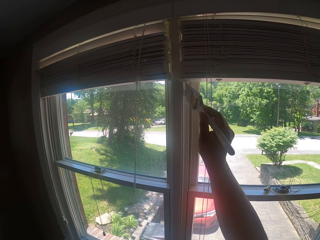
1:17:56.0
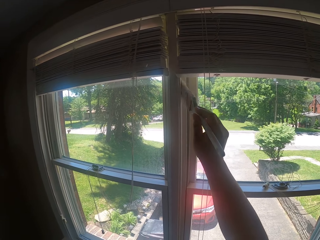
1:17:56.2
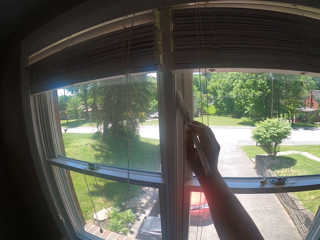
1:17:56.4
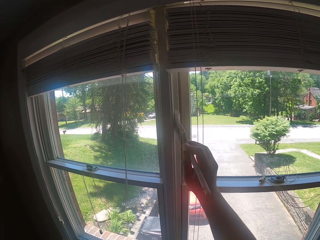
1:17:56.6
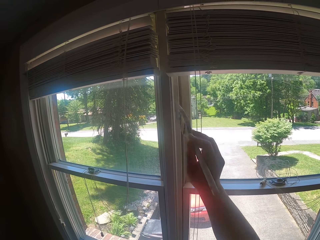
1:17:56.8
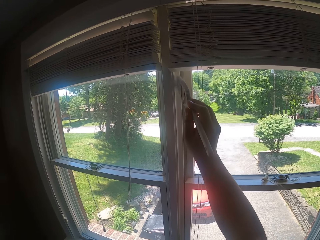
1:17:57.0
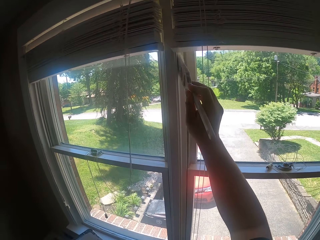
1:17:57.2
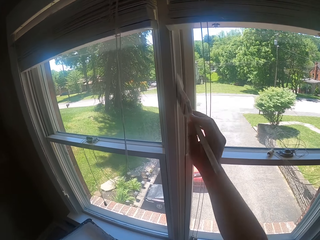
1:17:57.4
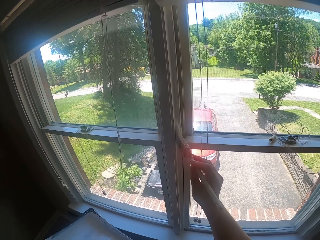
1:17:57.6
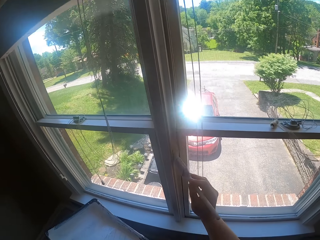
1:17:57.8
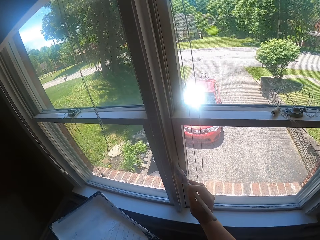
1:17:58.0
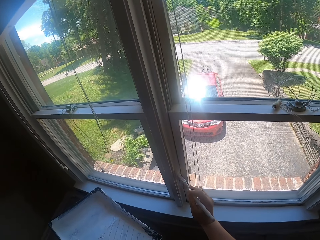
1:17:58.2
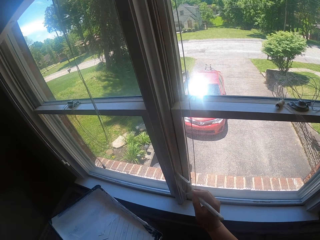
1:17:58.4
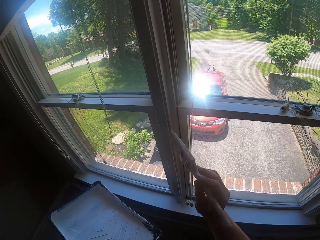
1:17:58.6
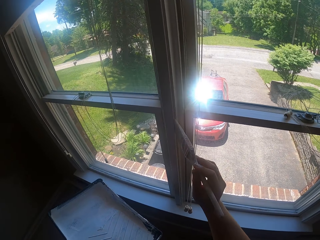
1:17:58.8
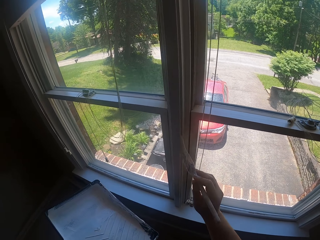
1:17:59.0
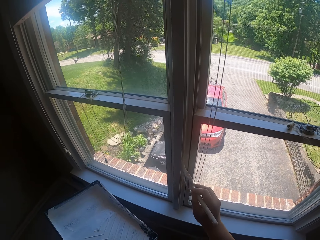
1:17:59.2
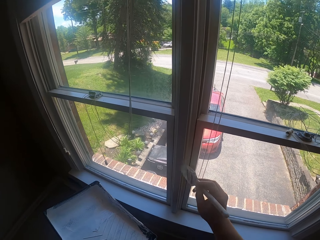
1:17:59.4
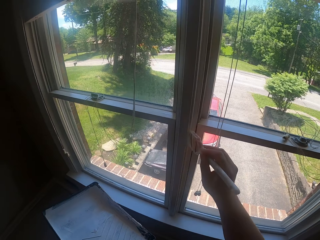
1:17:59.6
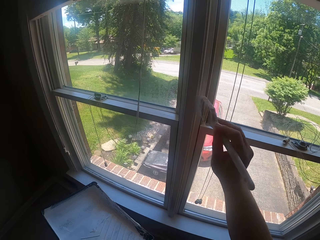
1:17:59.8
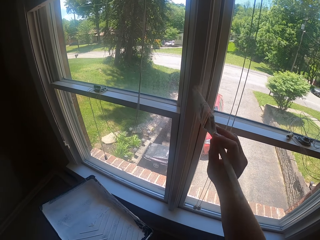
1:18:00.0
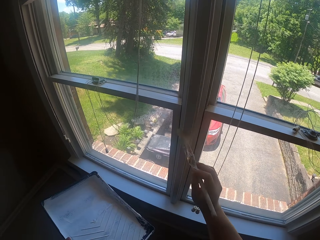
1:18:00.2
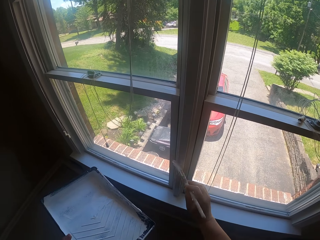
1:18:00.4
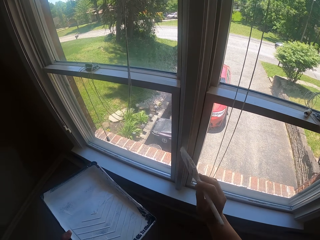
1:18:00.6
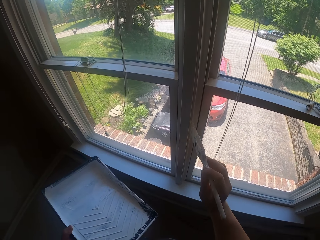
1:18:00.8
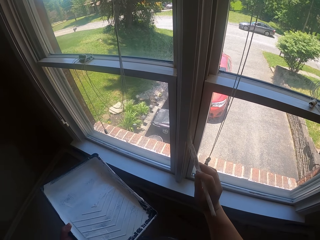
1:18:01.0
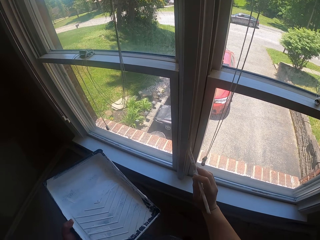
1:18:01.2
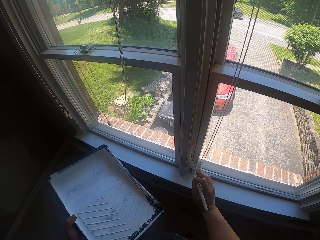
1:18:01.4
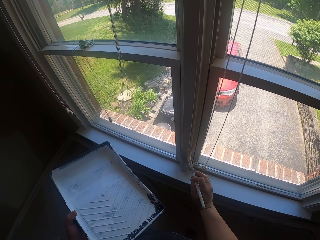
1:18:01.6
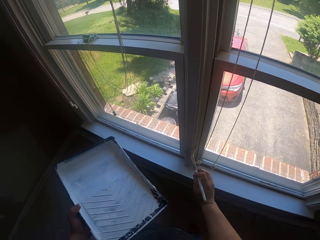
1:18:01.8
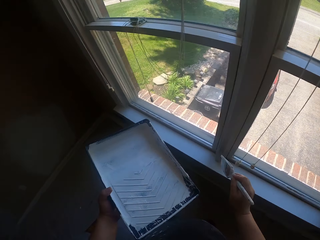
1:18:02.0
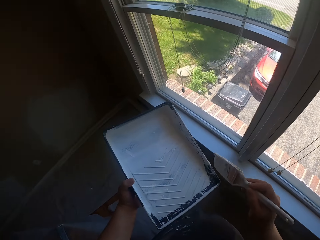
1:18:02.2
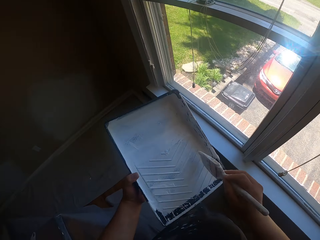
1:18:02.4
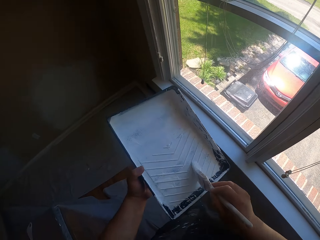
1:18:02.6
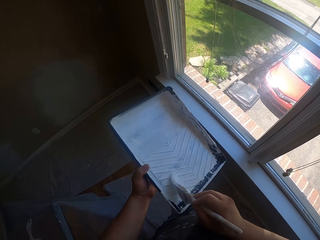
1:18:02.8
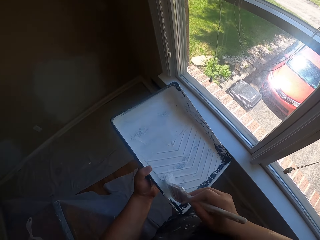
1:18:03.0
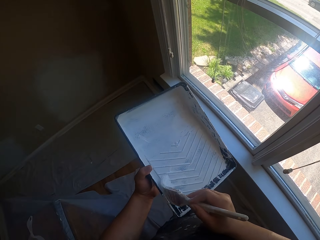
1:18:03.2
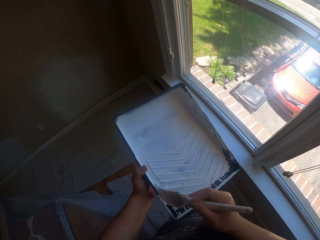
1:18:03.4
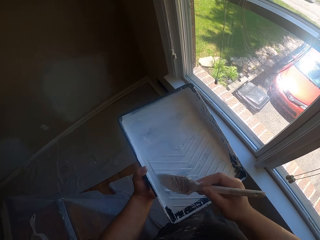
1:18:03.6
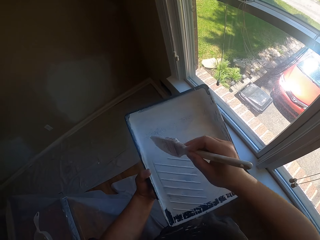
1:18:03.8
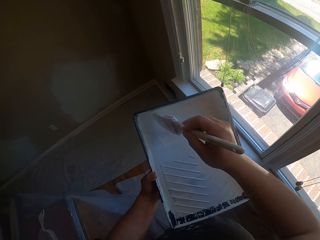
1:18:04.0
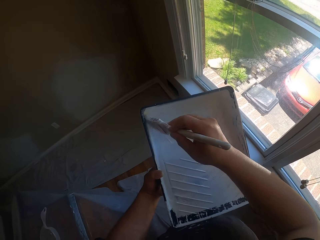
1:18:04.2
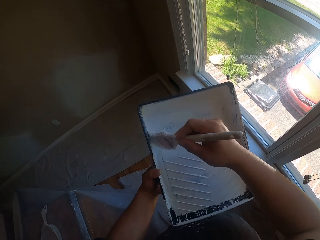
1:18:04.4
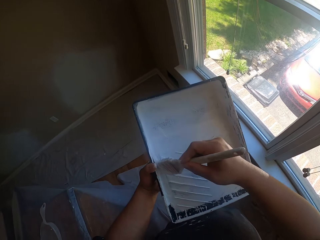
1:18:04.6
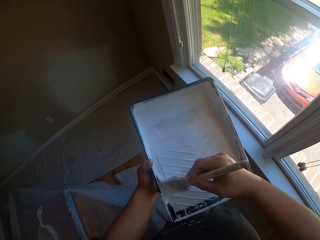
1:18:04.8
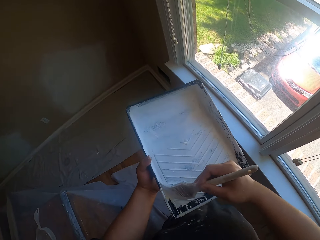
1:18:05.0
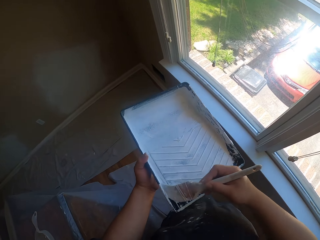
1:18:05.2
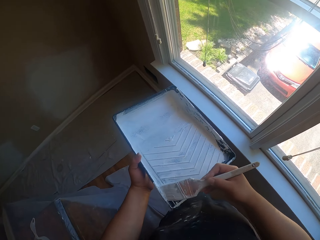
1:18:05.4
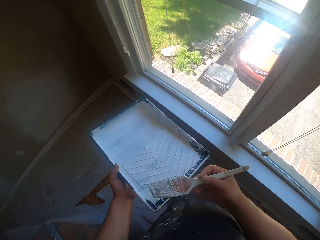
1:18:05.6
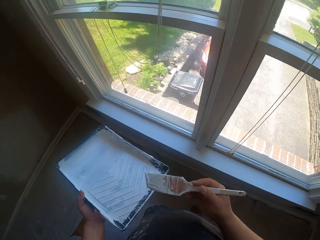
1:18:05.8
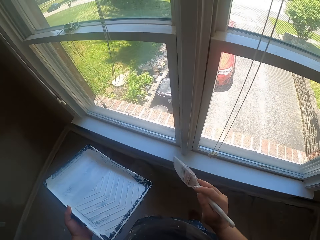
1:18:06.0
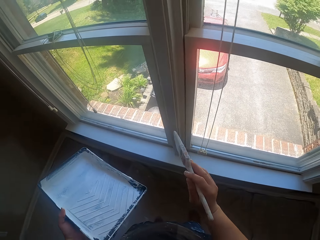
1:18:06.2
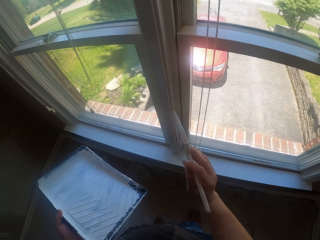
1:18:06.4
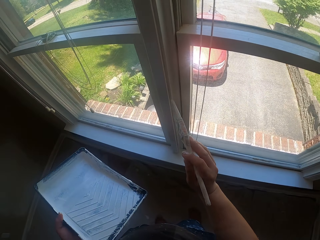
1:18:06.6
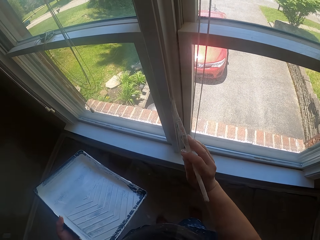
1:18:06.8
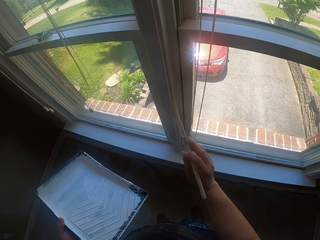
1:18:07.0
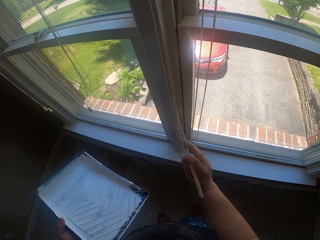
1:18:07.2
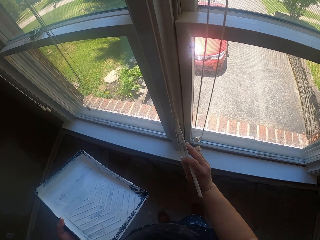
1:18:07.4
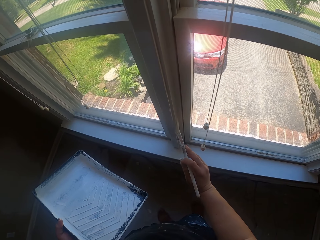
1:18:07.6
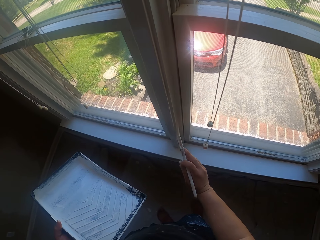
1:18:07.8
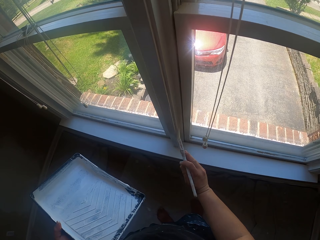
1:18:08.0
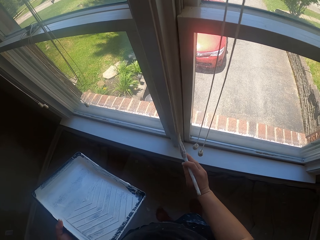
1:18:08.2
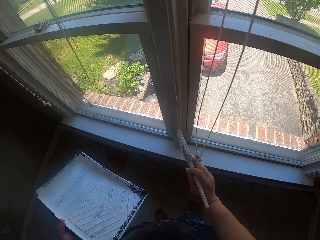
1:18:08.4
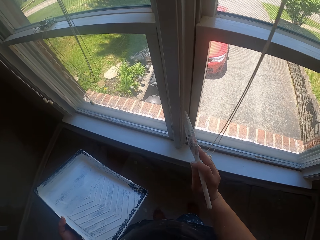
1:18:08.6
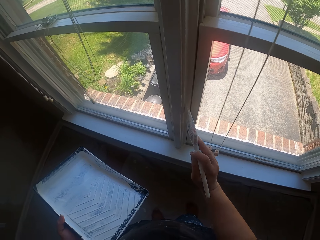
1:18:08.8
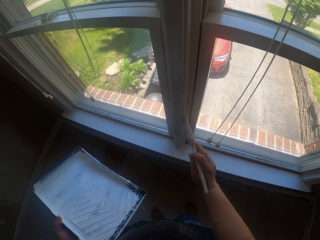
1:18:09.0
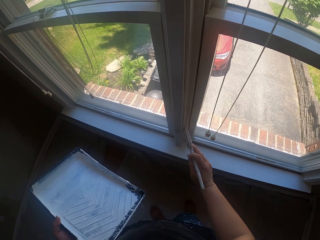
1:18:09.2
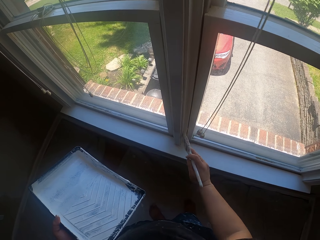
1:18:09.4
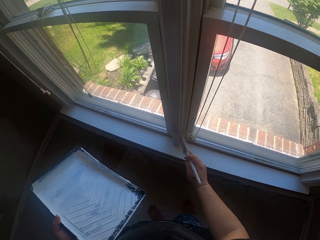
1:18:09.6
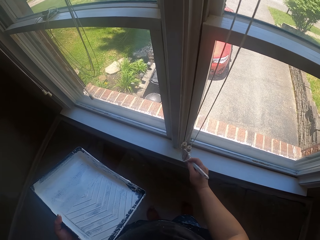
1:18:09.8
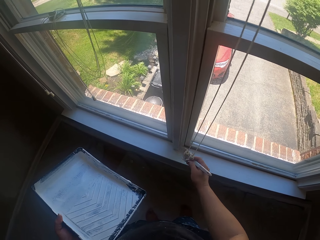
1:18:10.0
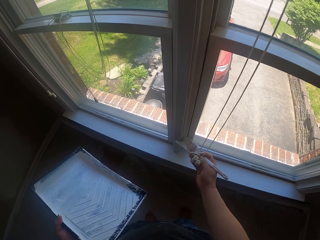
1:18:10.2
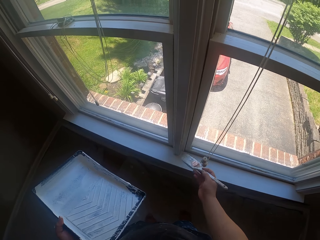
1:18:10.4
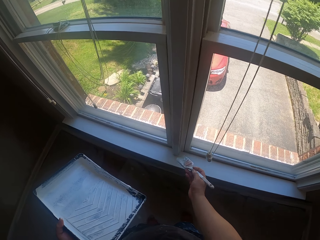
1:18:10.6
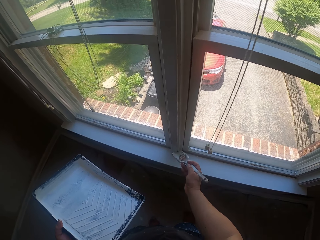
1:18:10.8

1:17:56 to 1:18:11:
The camera wearer scoops the paint in a pan with the paint brush. They paint the window with the paint brush.

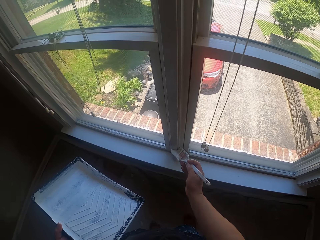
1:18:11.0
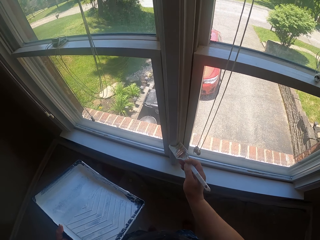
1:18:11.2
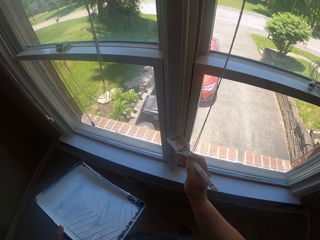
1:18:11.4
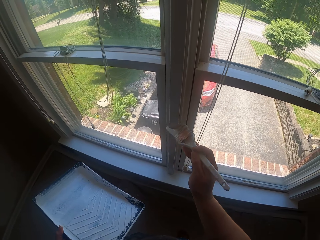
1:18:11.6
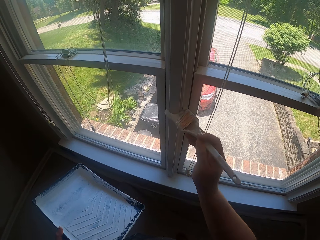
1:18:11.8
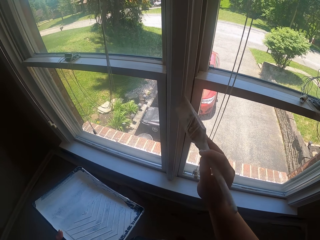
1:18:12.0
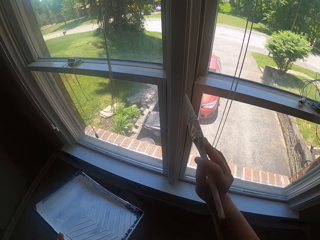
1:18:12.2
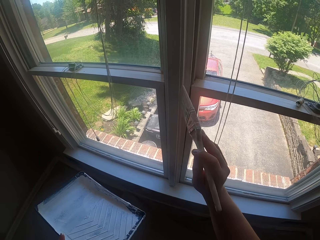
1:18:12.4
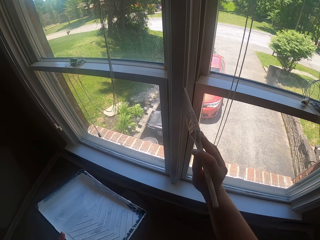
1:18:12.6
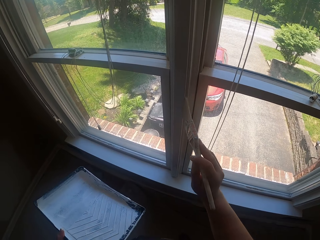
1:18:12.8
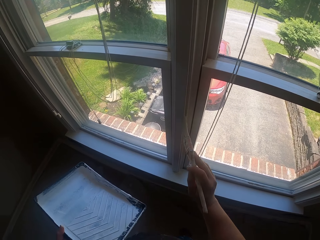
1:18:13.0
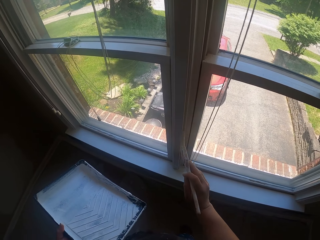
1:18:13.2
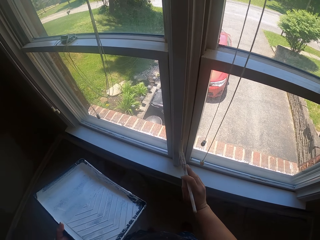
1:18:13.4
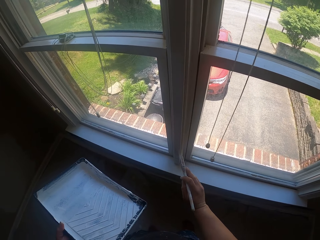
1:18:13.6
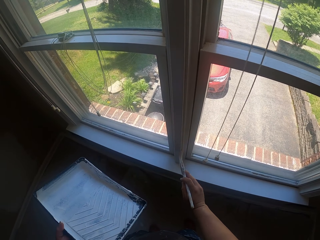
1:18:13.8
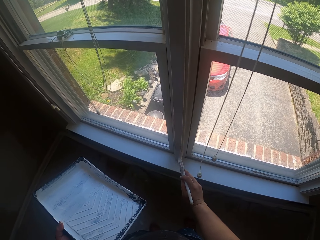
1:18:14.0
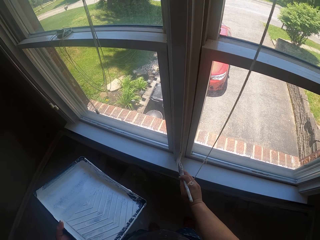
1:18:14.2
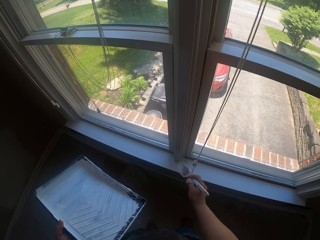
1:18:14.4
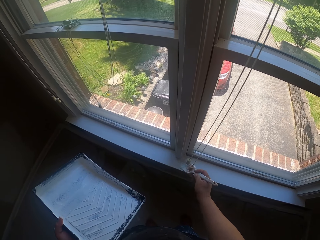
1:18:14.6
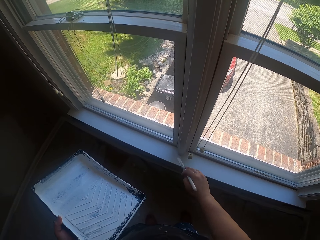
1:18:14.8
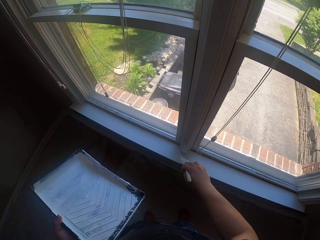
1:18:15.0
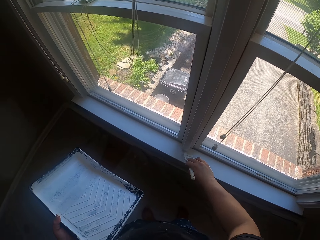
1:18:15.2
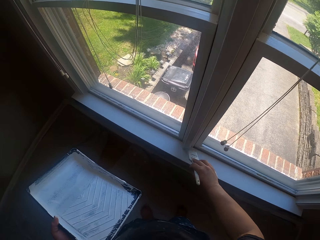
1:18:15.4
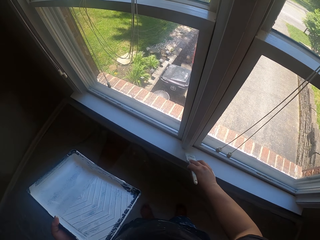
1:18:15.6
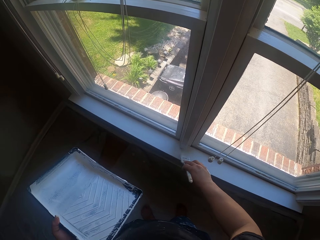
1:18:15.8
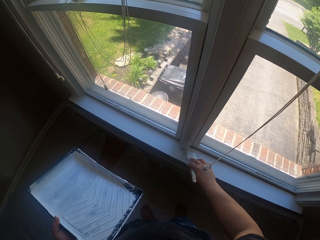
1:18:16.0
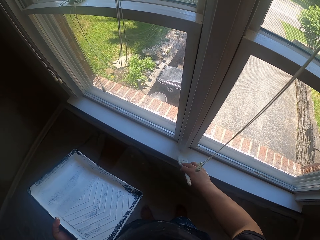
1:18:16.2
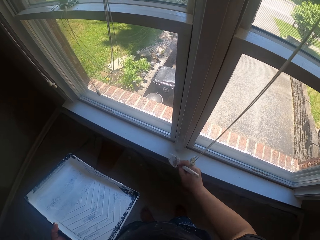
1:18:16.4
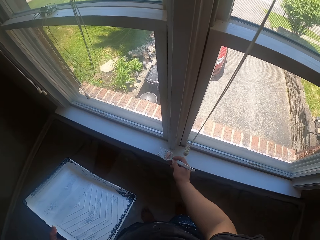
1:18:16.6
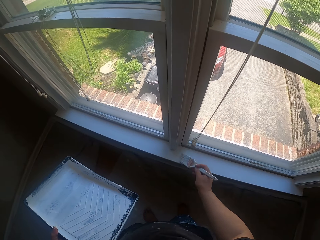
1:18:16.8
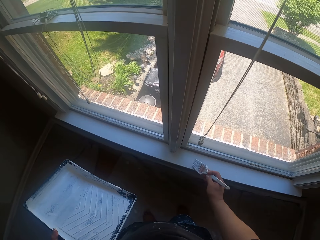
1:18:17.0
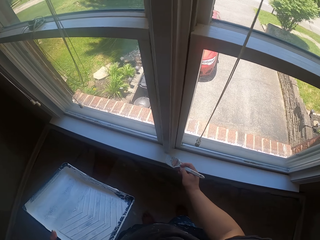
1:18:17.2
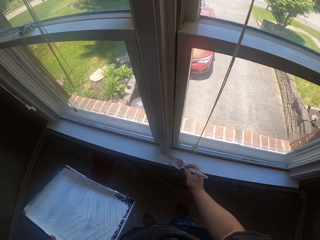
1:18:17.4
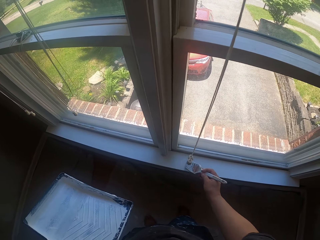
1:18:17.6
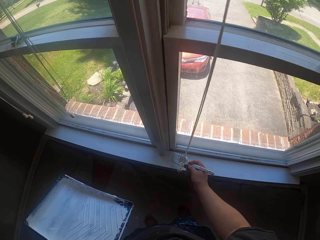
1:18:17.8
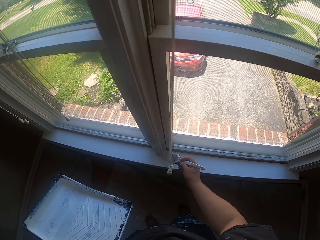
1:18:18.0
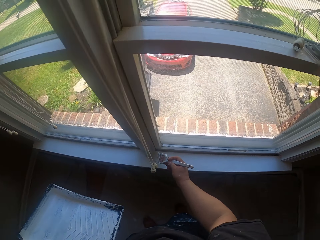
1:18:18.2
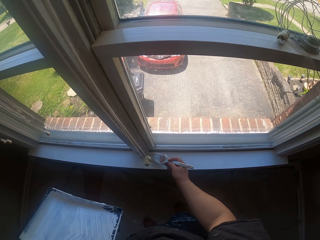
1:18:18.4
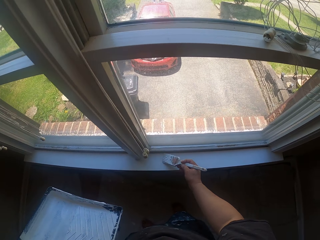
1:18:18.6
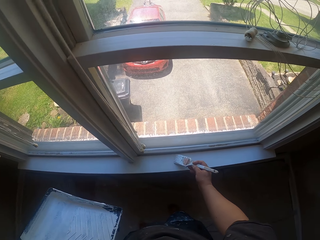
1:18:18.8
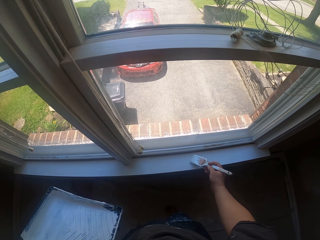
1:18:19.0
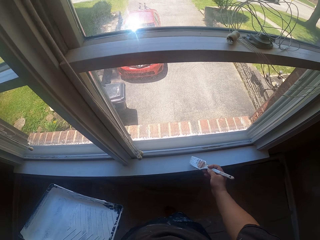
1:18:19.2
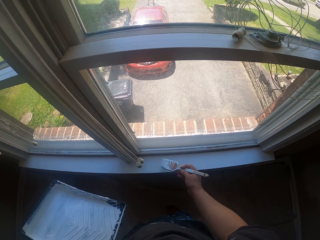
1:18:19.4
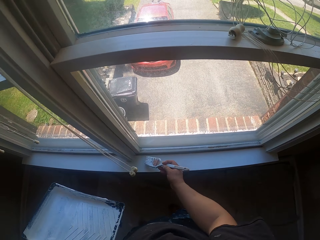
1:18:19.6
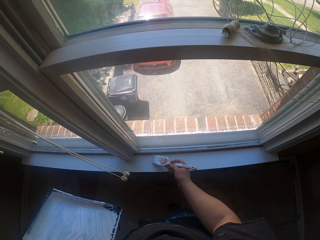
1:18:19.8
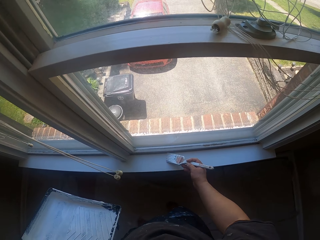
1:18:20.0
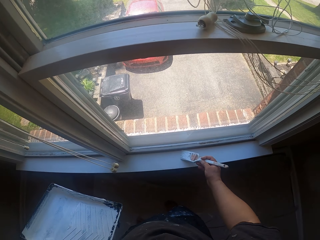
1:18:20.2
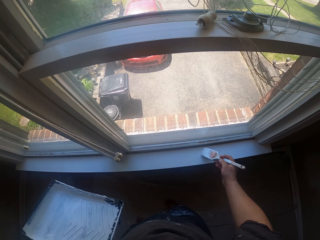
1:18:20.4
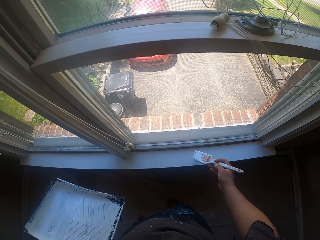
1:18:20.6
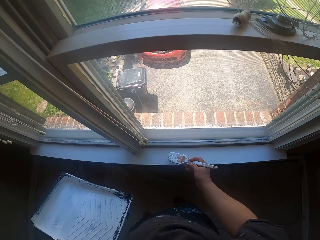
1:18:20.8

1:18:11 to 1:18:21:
The camera wearer applies the paint on a window stool.
